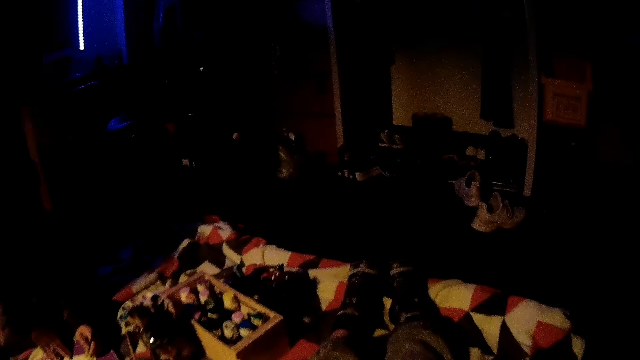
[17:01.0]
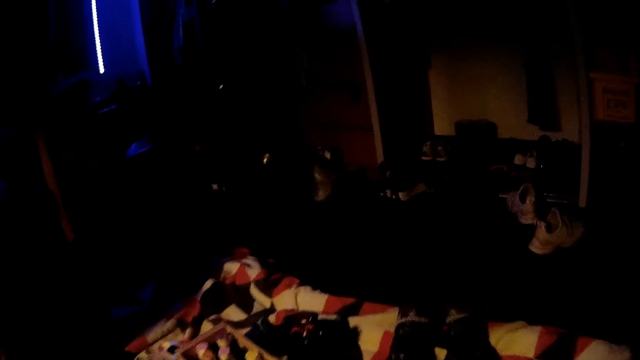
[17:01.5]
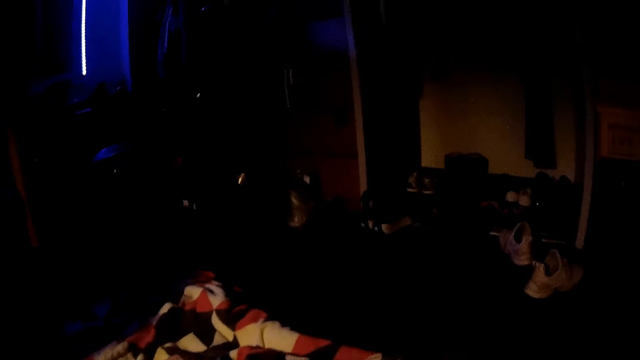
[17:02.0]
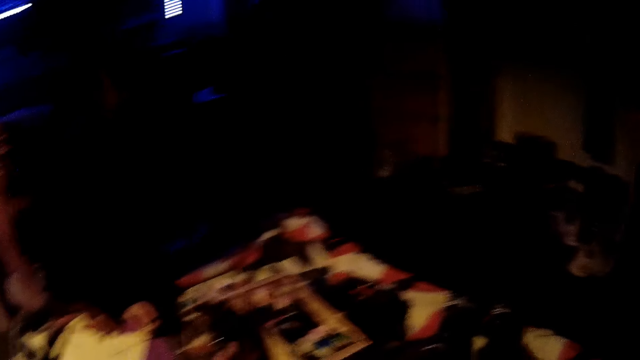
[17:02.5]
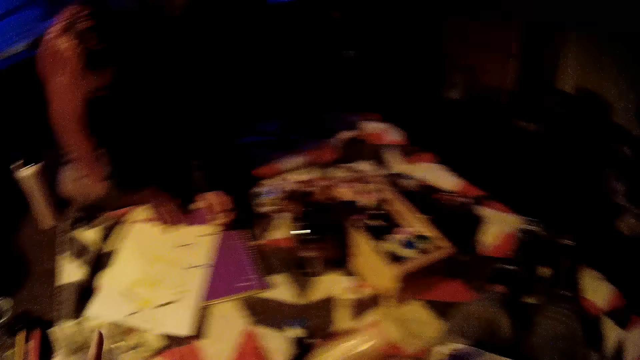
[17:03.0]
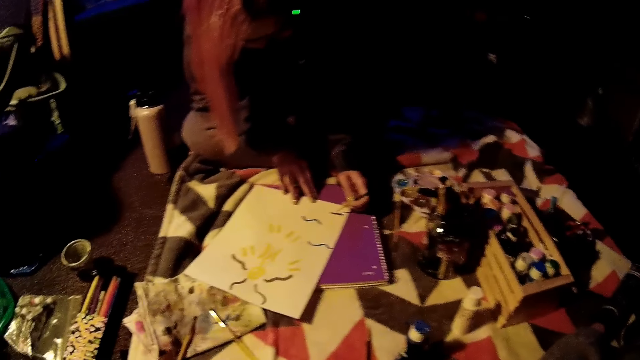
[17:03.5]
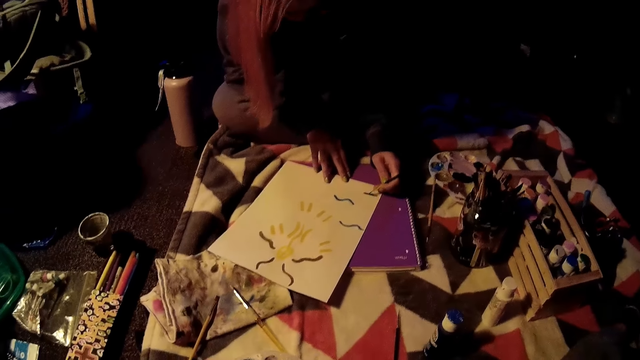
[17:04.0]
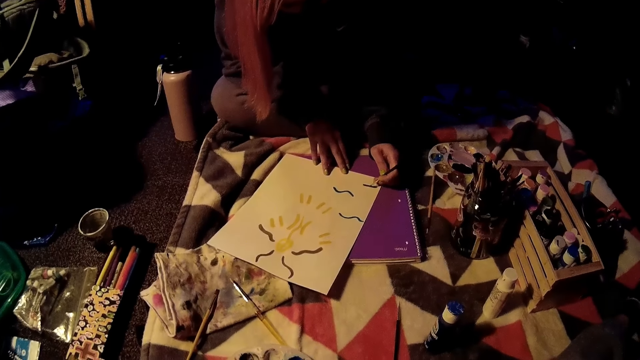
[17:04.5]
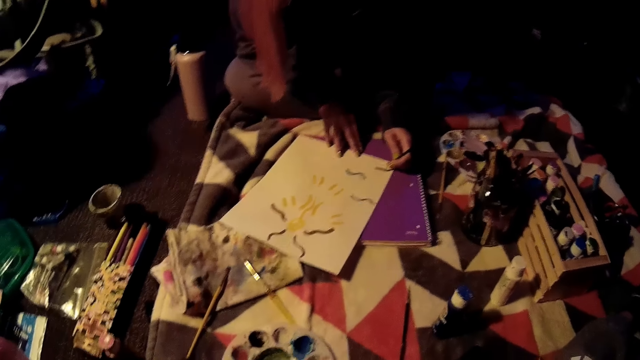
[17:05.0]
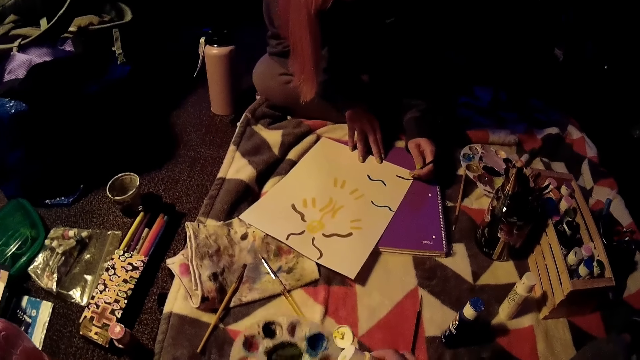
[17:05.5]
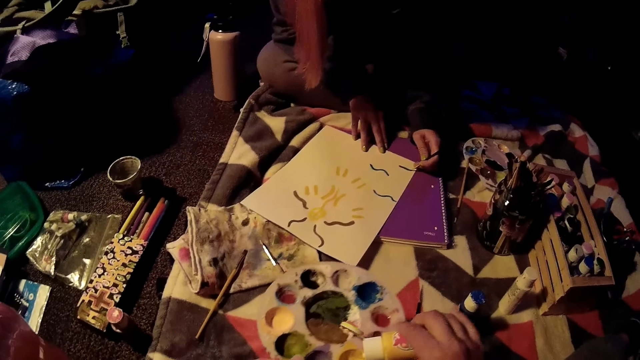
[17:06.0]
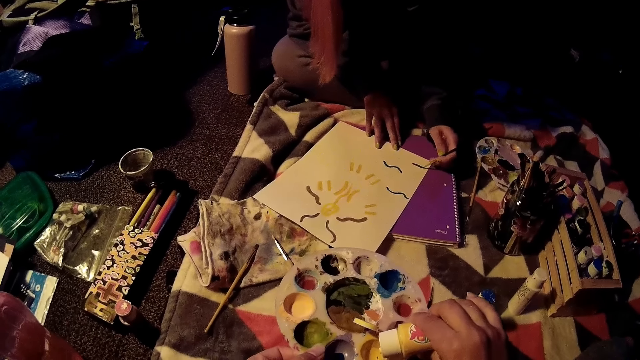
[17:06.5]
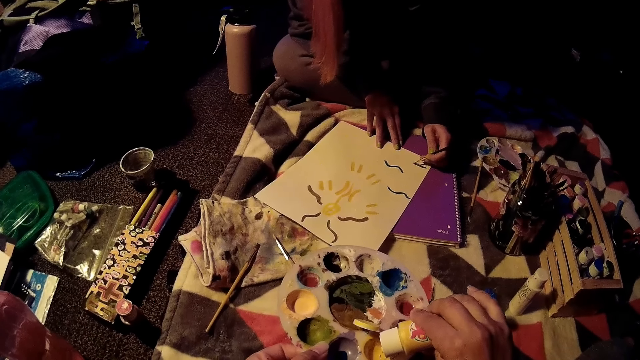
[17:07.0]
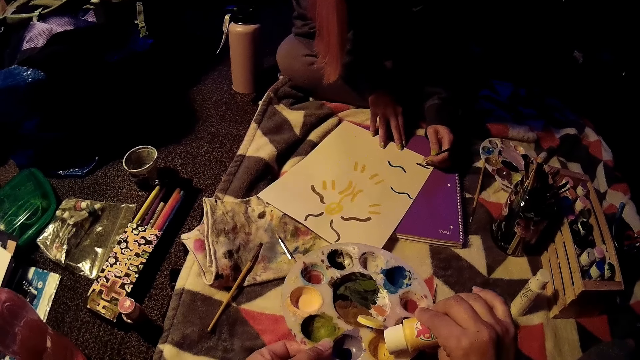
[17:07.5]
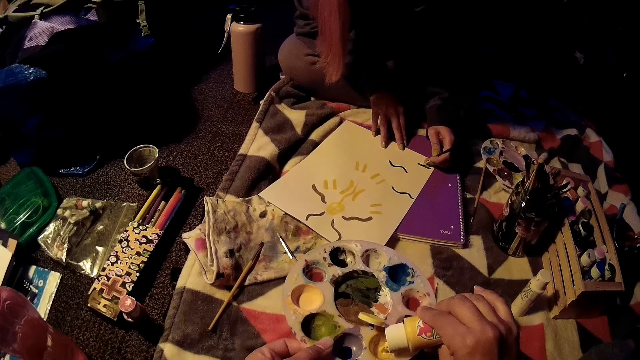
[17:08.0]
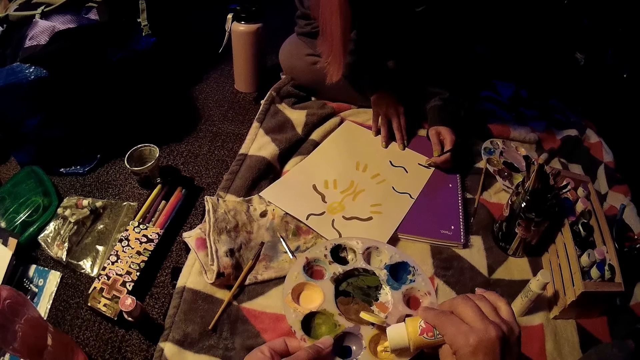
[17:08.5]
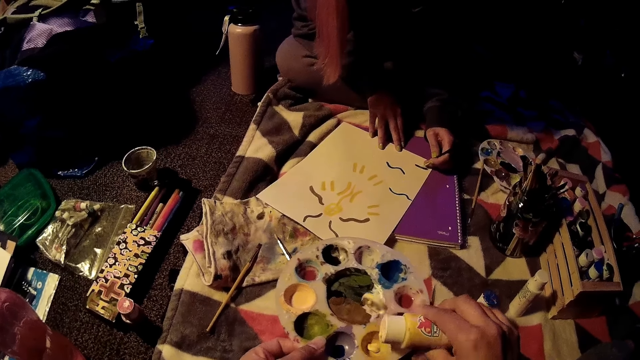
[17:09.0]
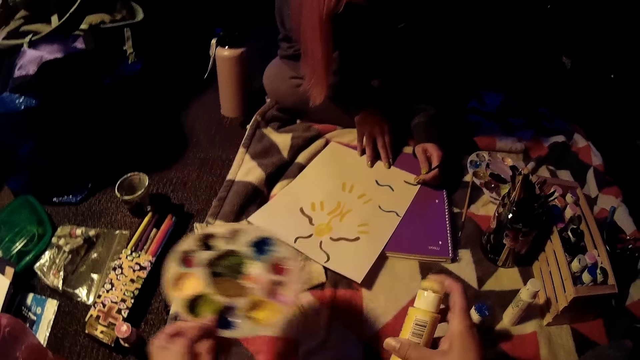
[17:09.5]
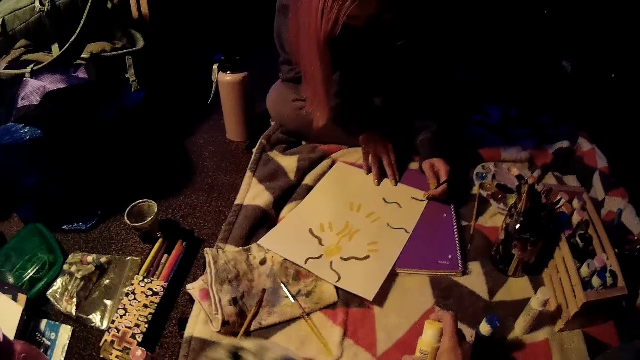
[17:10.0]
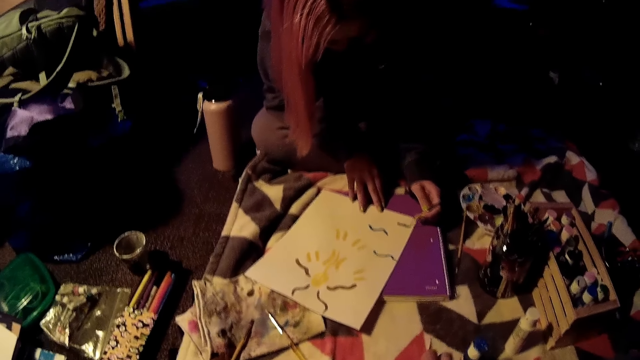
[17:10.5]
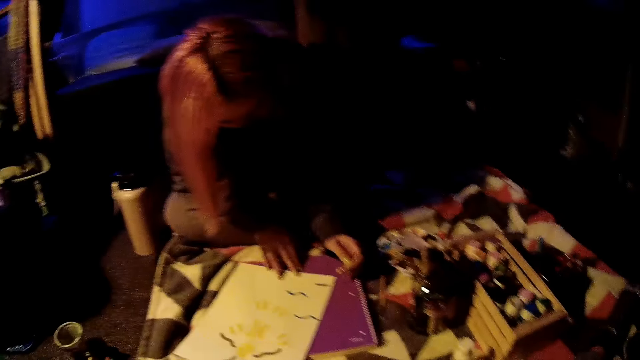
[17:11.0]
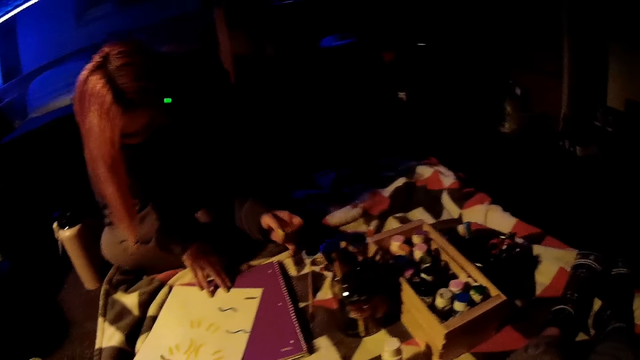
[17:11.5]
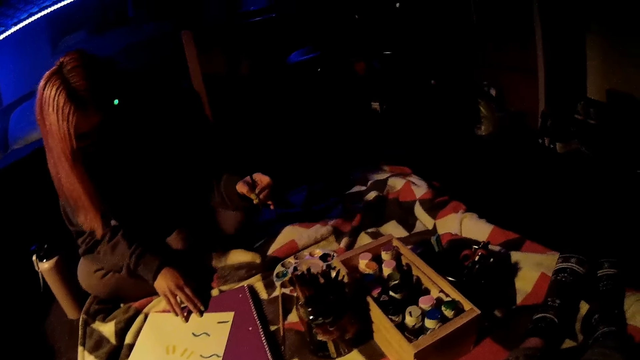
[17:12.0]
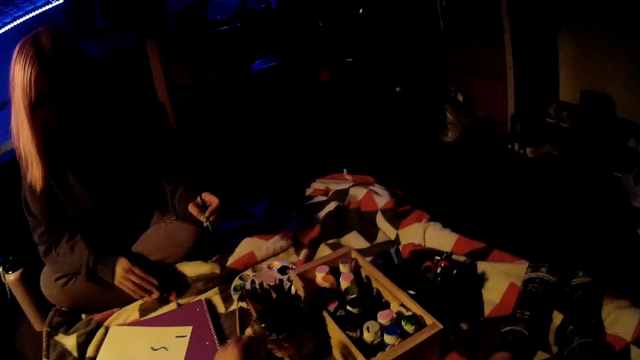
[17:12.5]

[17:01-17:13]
The camera wearer moves their head to the front. They look to the left. They pick up the ink plate. They pour paint into the ink plate or plastic with a container in their right hand. They remove the ink bottle from the ink plate. They drop the plastic on the ground with their left hand. They close the ink bottle and put the ink bottle down.

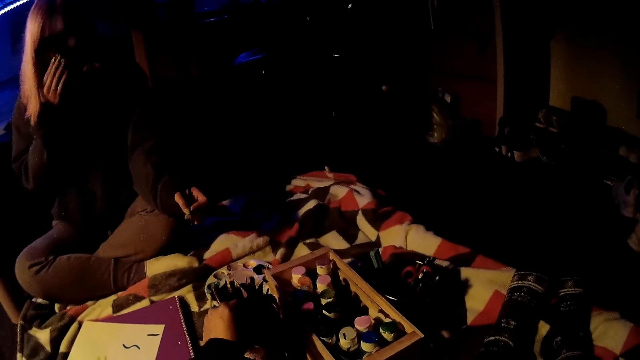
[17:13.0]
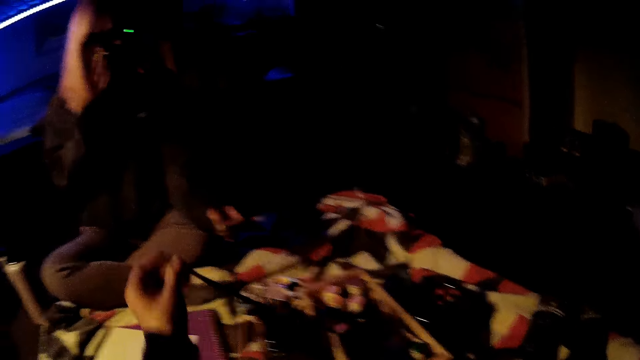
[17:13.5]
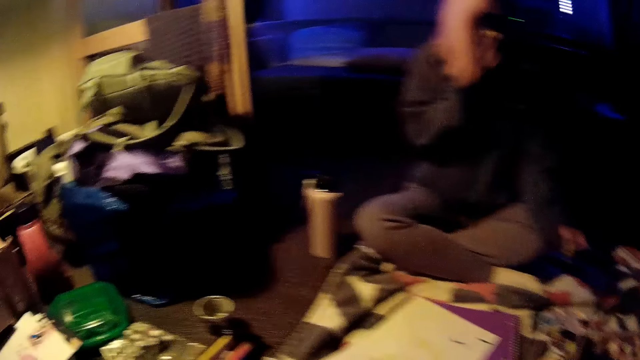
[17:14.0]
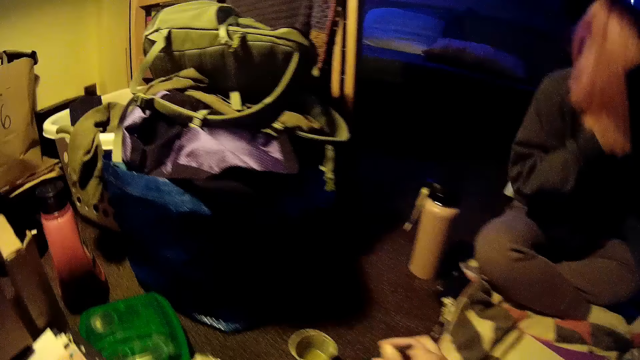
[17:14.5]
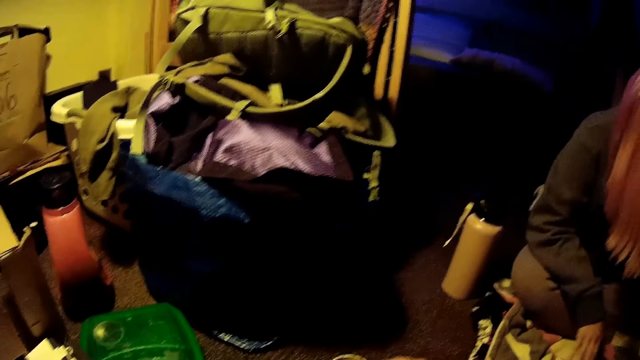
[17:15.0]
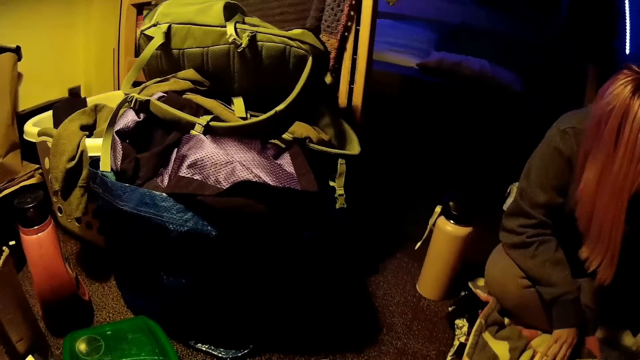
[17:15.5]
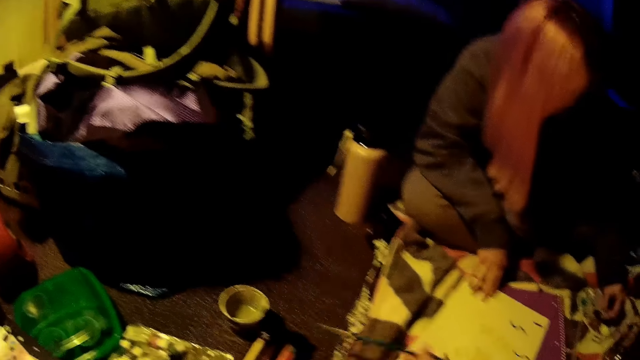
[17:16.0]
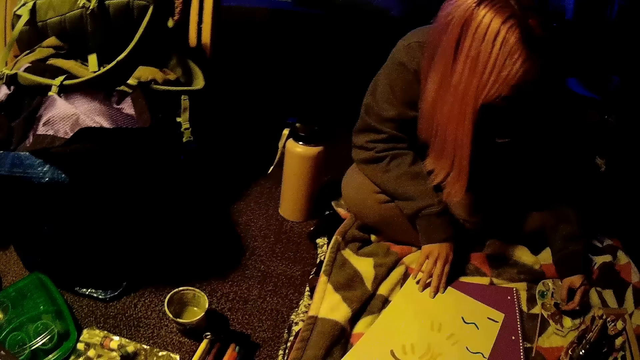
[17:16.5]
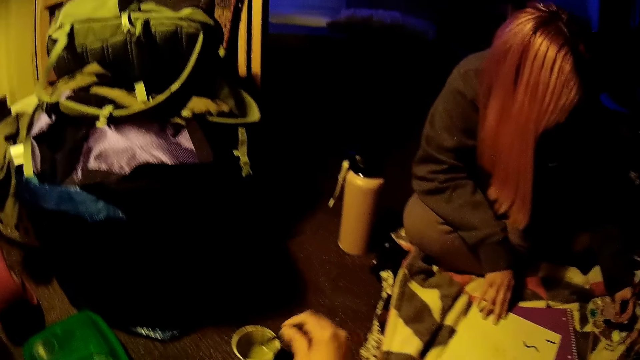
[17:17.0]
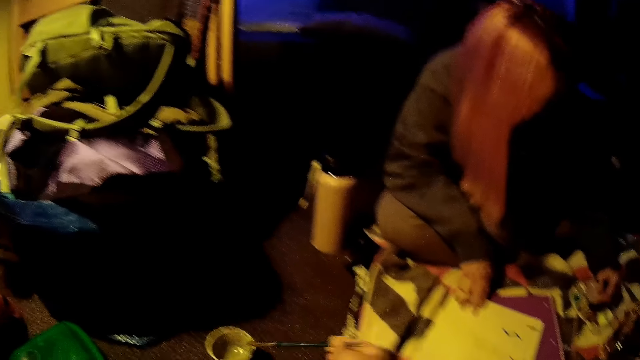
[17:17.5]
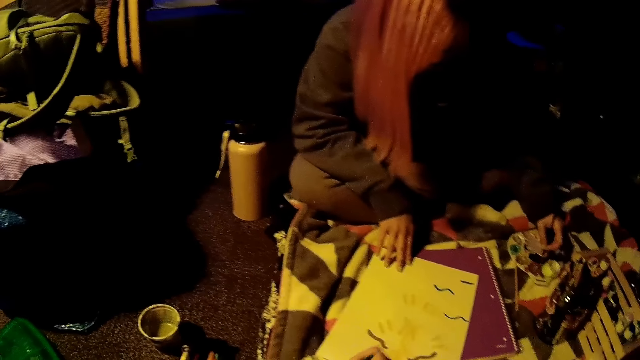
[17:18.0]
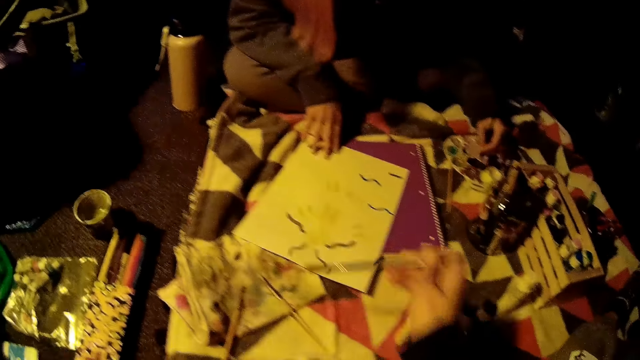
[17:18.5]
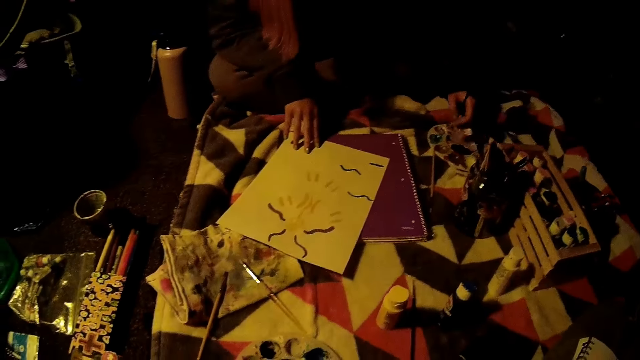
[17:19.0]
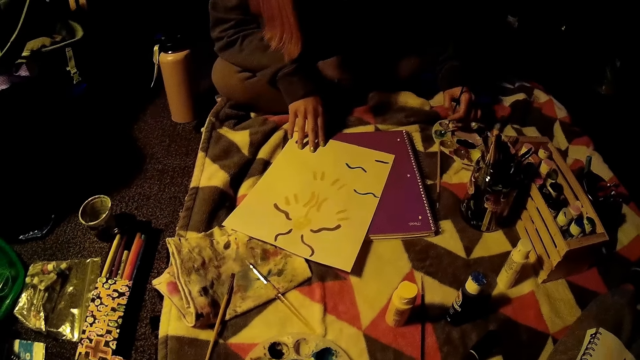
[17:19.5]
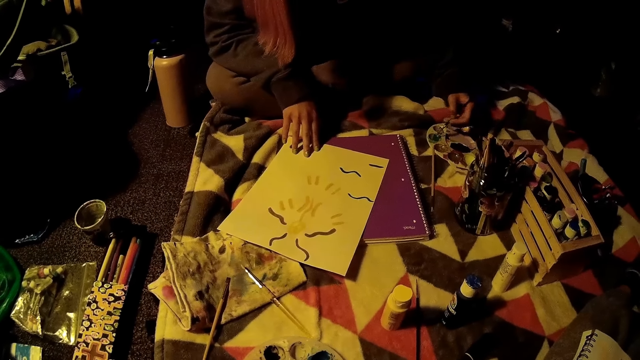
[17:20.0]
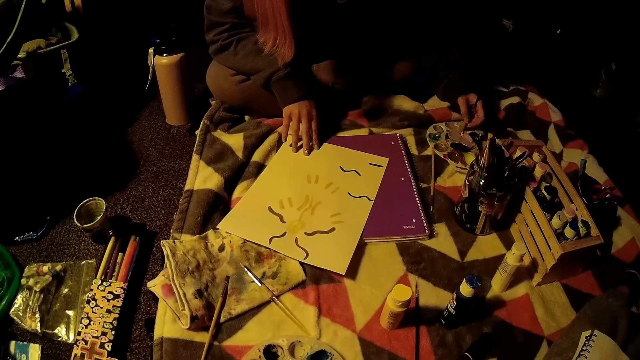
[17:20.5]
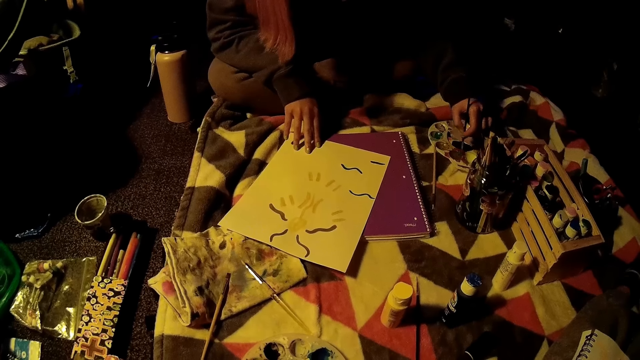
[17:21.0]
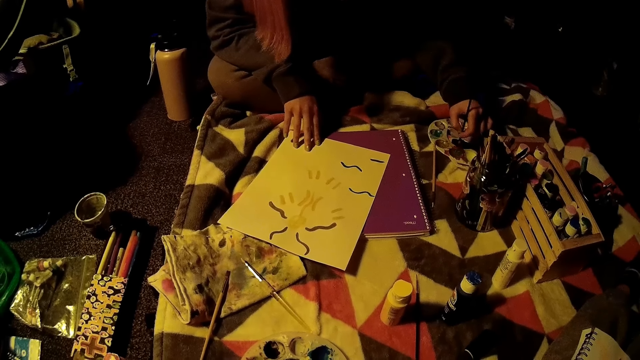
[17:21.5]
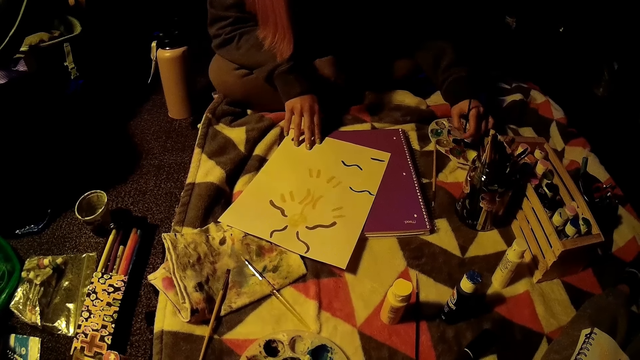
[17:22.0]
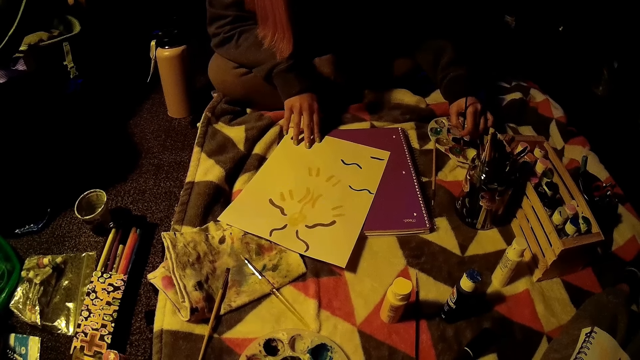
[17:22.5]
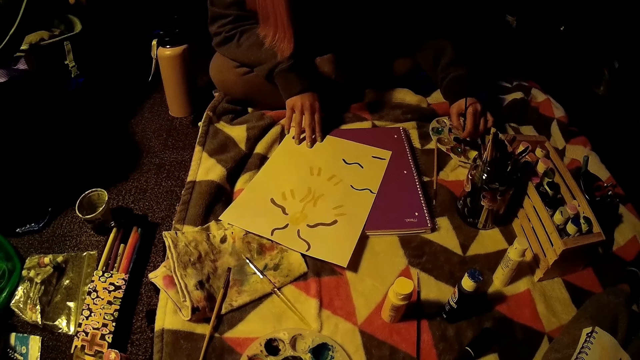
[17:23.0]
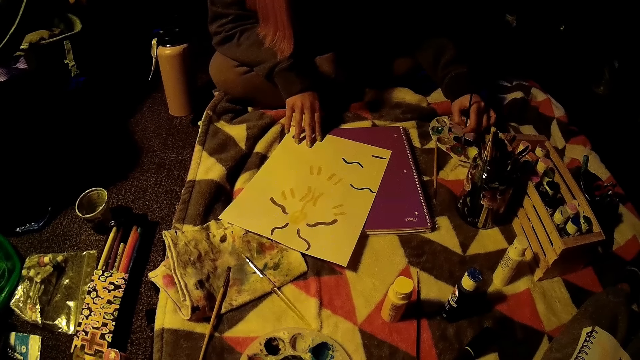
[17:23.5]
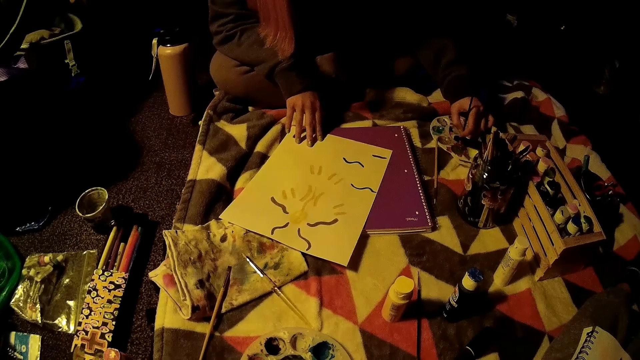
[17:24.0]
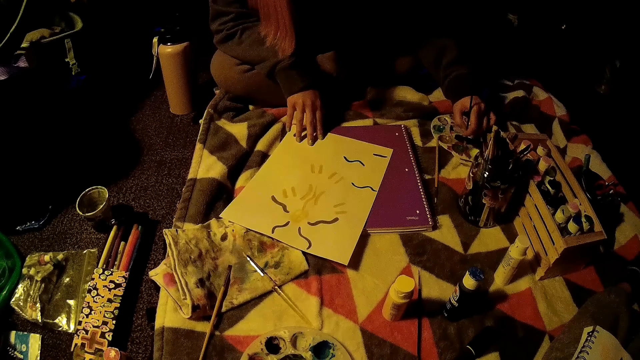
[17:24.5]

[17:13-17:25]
A woman removes her hand from the drawing paper. The camera wearer picks up a paint brush from a container with her left hand. The woman touches her face with her left hand. The camera wearer looks to the left. The woman dips the paint brush into the plastic with her right hand. The camera wearer picks up a drawing pencil. The woman dips a drawing pen in the red ink in the ink plate.
